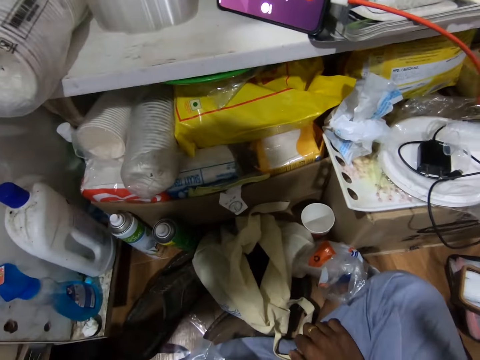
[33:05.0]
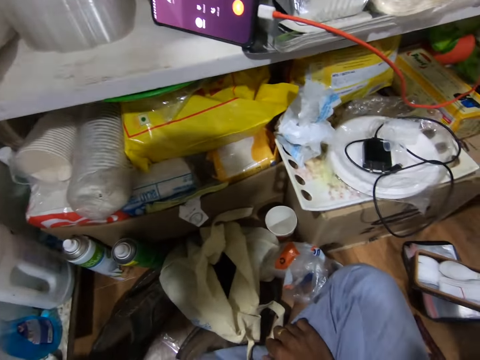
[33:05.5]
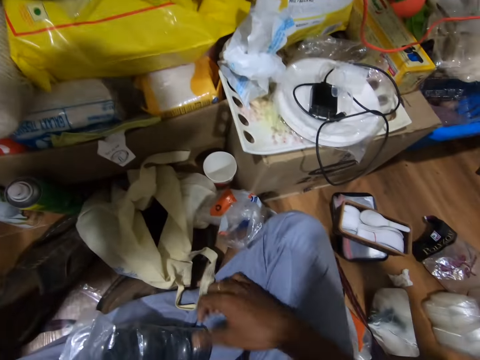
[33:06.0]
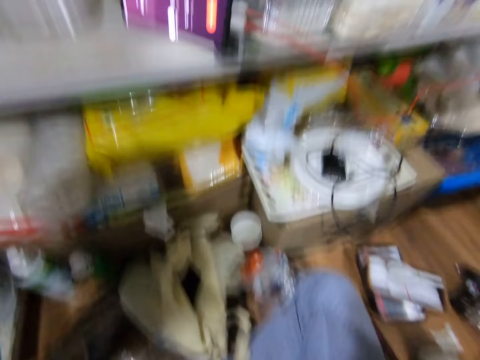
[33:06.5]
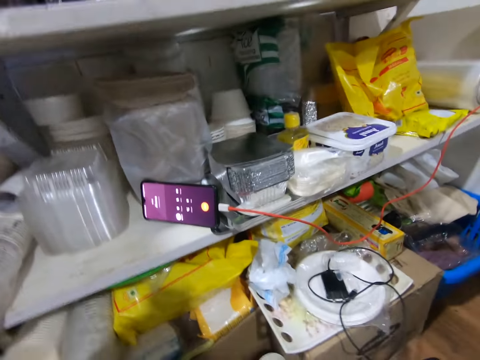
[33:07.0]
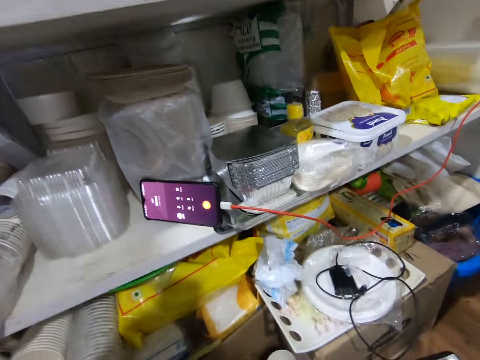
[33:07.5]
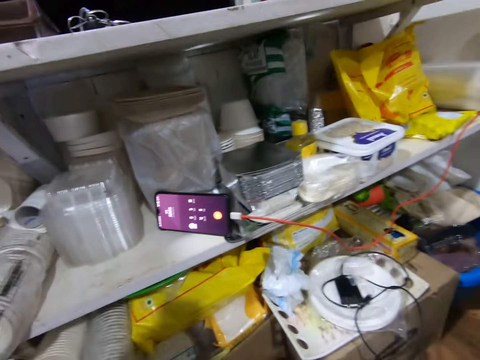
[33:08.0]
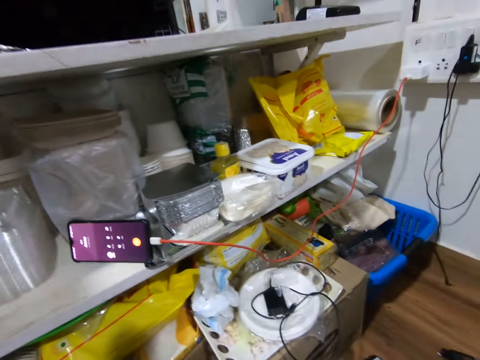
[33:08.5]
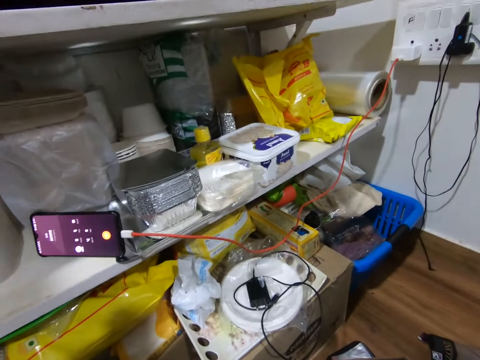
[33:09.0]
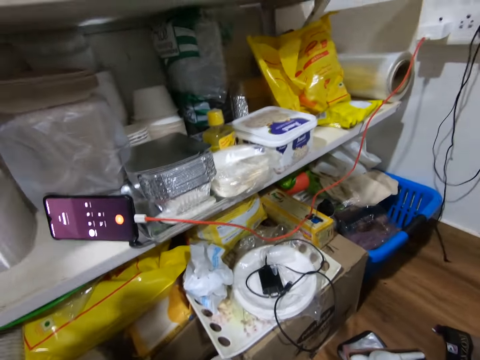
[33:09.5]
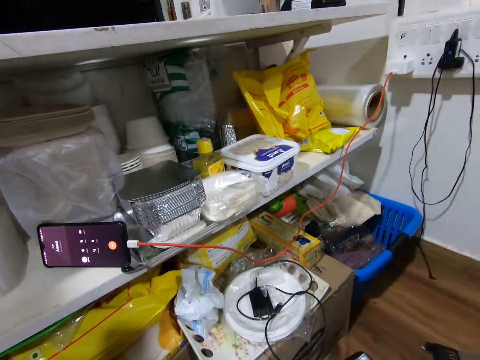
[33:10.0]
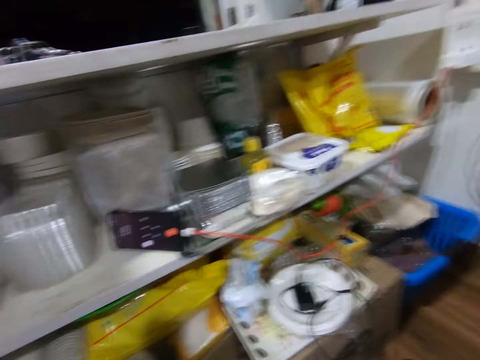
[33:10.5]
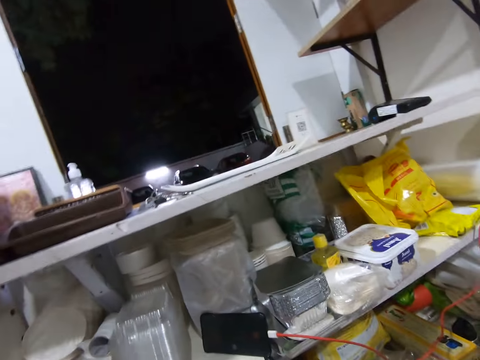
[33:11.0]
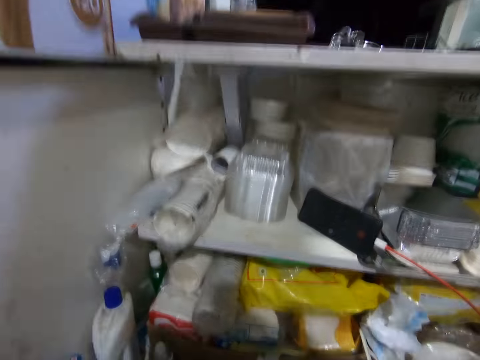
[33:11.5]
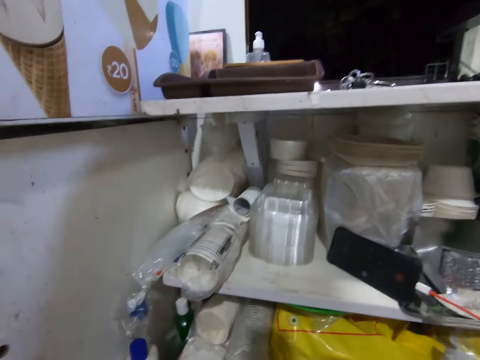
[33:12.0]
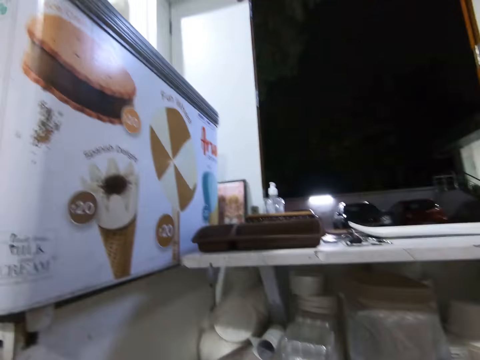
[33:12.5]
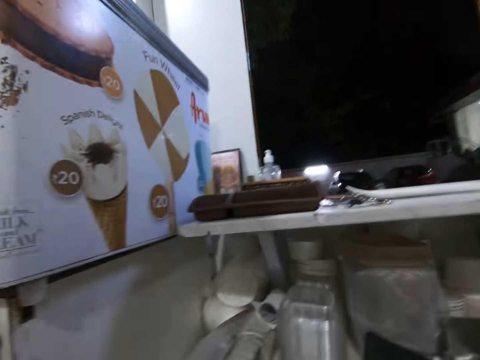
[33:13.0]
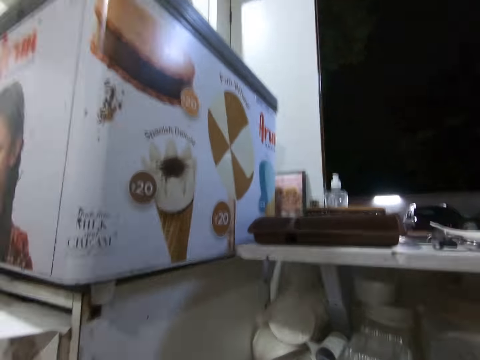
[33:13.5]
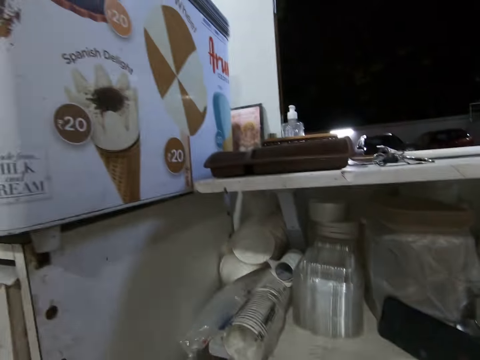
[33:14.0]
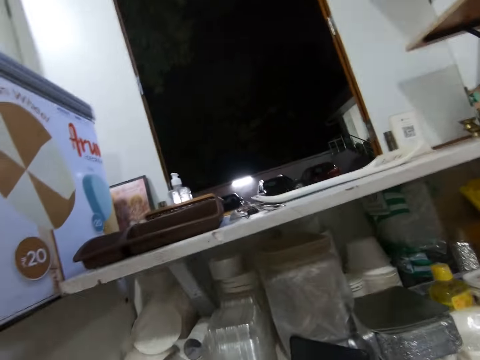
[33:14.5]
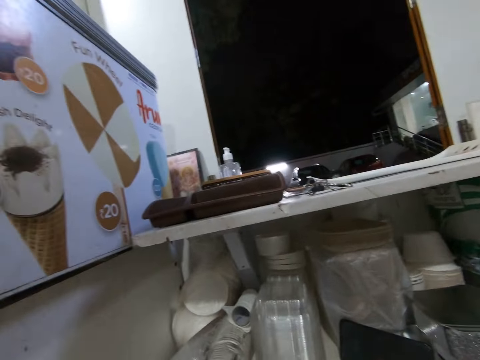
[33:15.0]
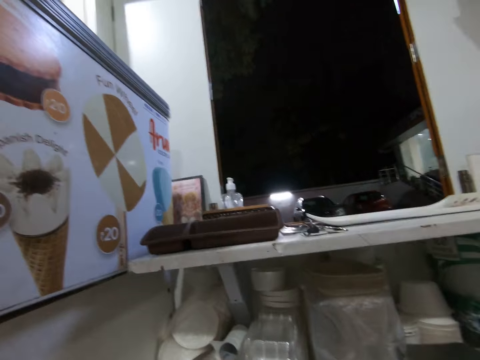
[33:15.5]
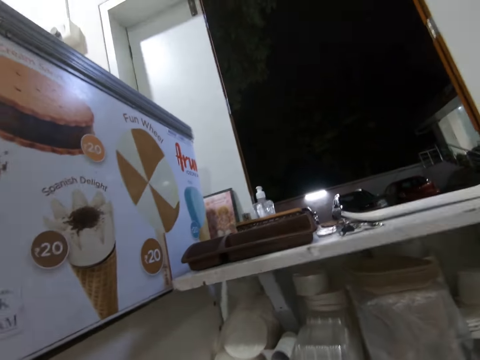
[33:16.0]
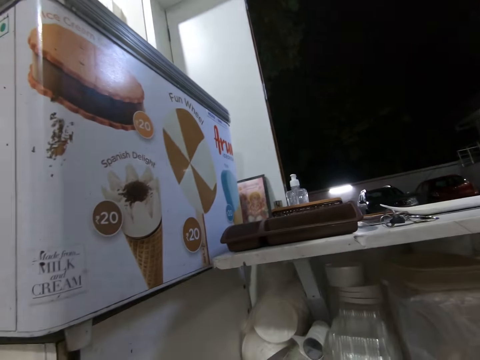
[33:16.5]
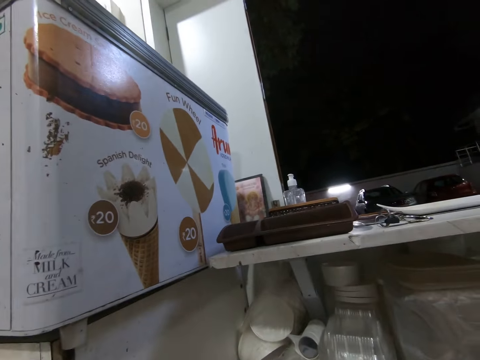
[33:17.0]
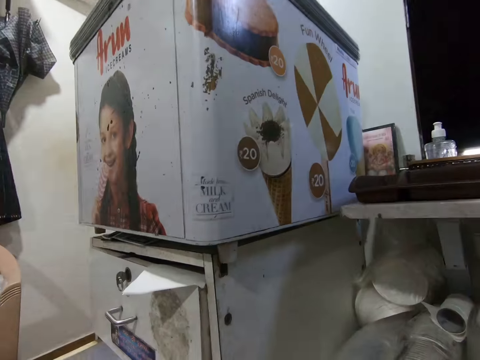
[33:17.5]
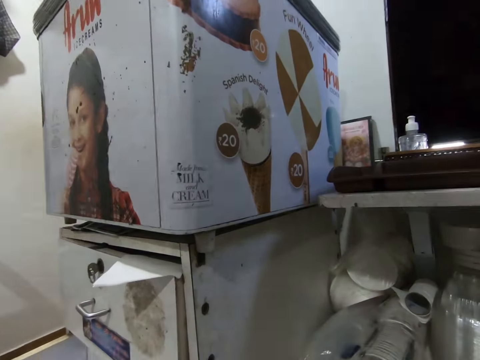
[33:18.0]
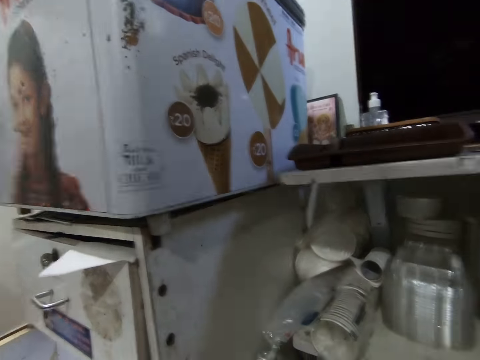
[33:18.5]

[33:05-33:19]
The camera wearer wipes his pants. He talks on the phone.

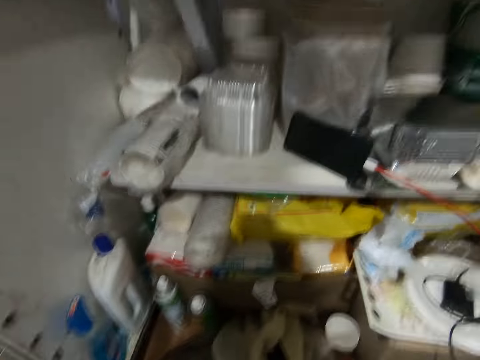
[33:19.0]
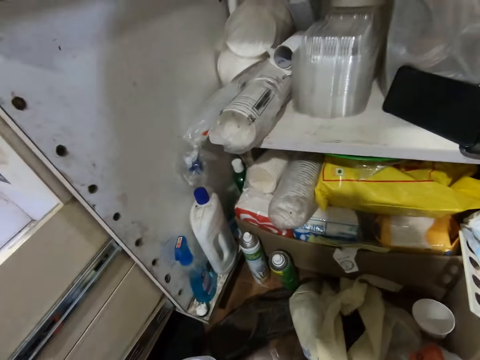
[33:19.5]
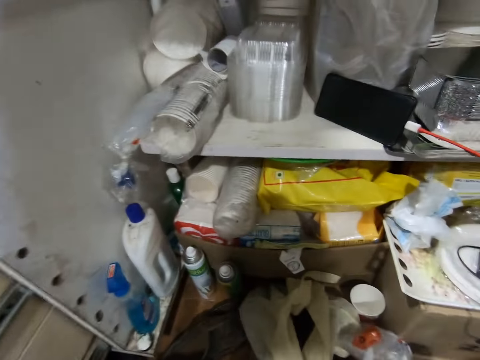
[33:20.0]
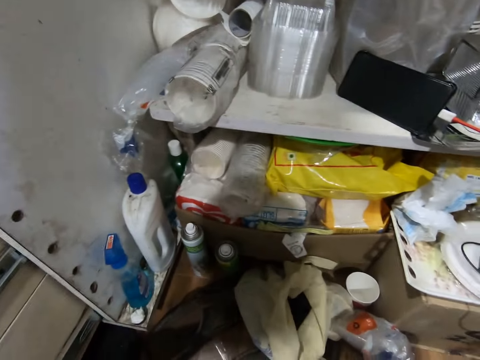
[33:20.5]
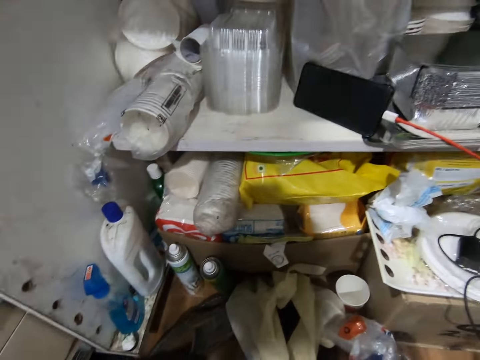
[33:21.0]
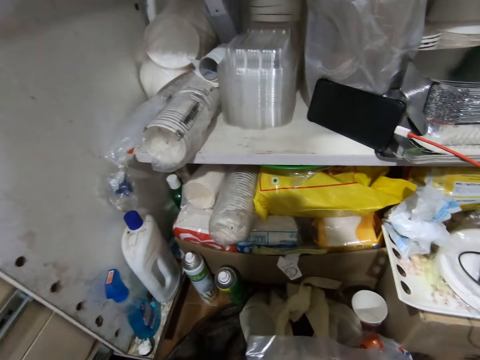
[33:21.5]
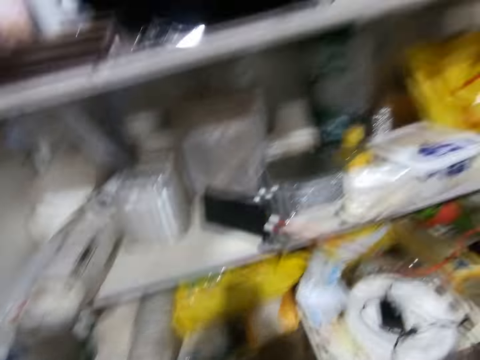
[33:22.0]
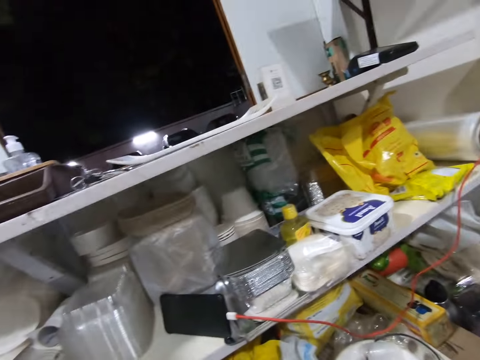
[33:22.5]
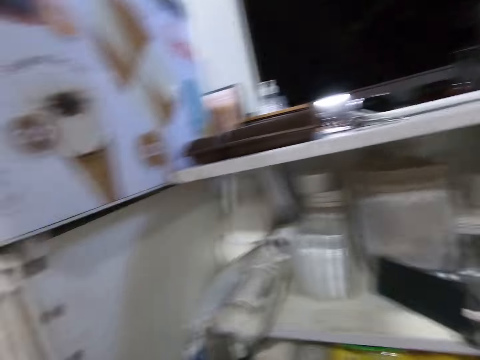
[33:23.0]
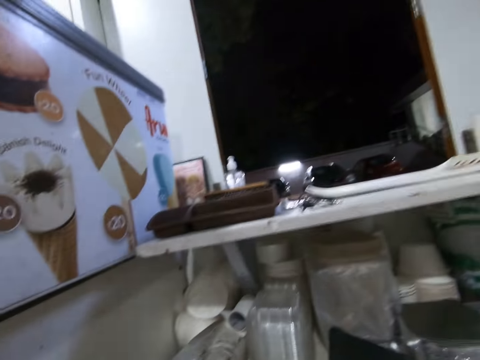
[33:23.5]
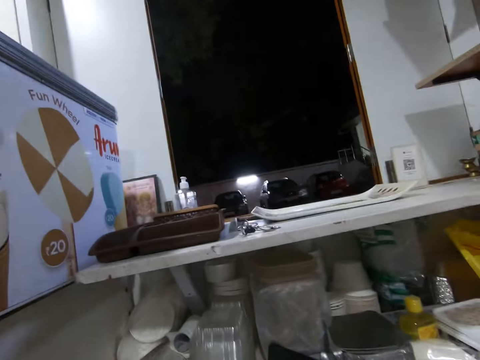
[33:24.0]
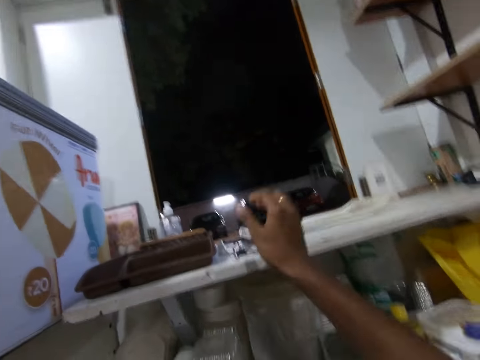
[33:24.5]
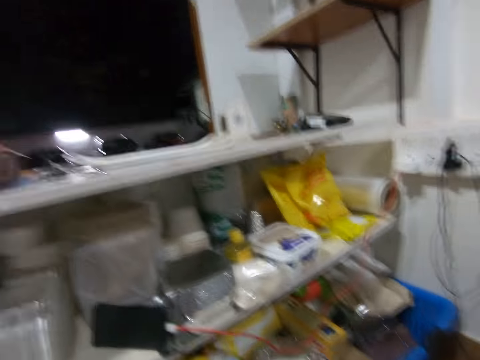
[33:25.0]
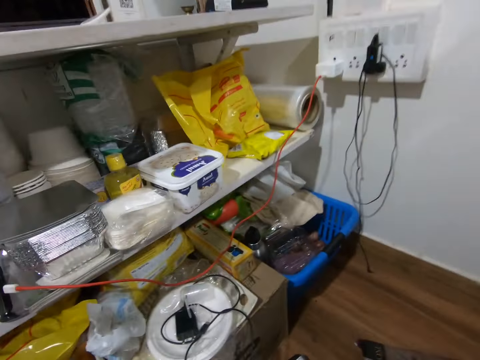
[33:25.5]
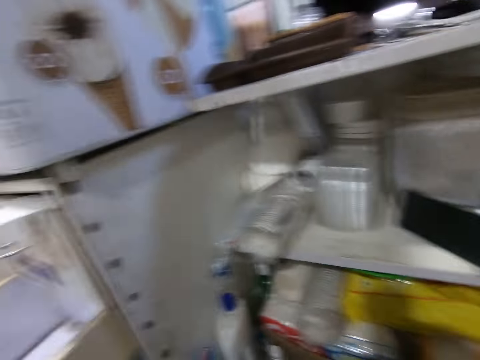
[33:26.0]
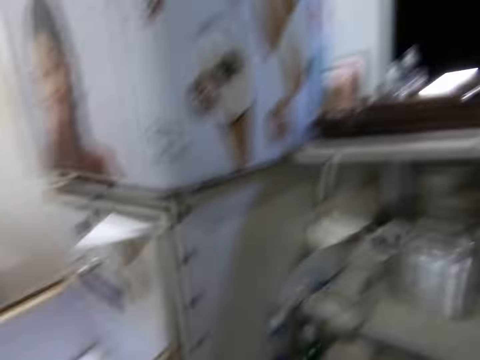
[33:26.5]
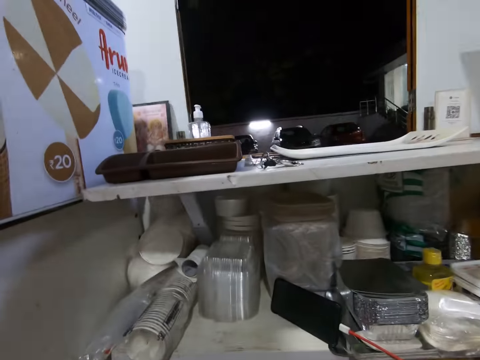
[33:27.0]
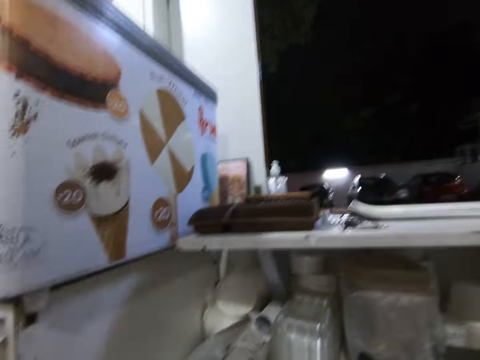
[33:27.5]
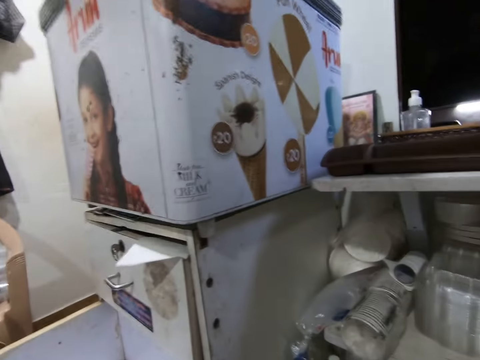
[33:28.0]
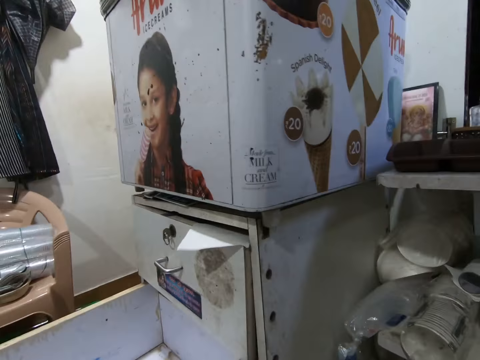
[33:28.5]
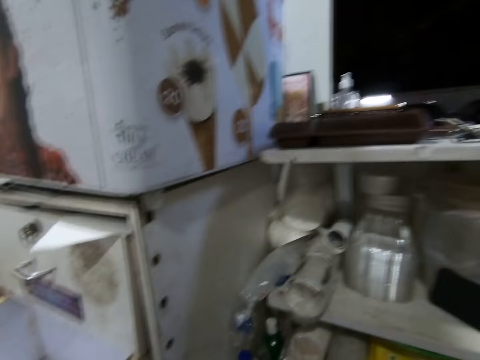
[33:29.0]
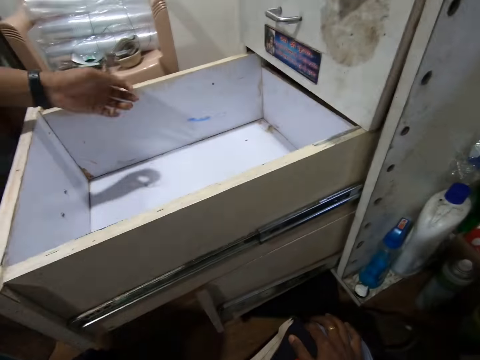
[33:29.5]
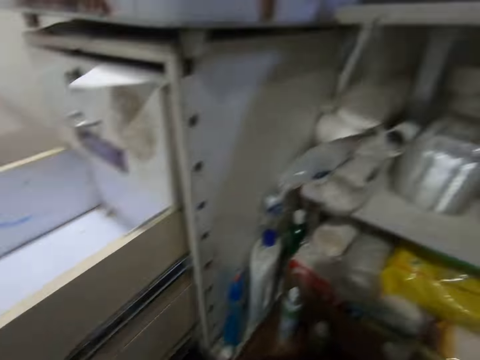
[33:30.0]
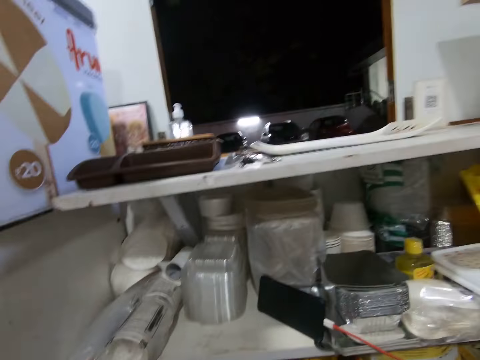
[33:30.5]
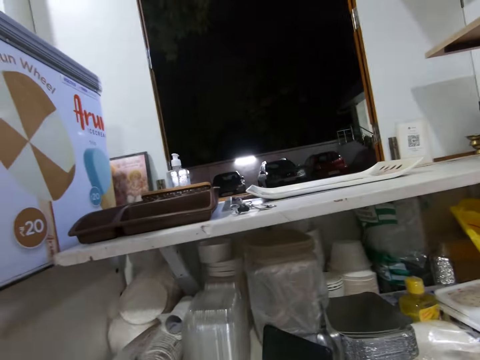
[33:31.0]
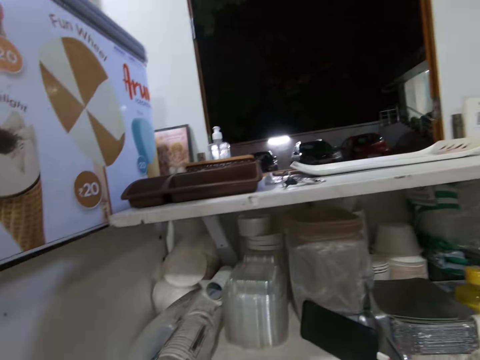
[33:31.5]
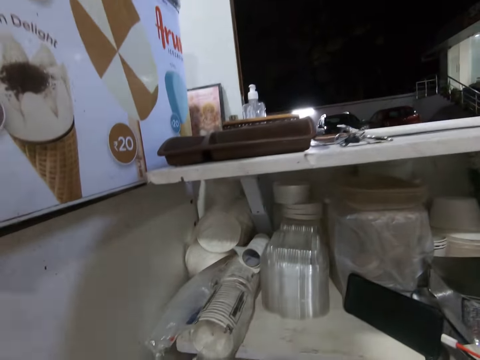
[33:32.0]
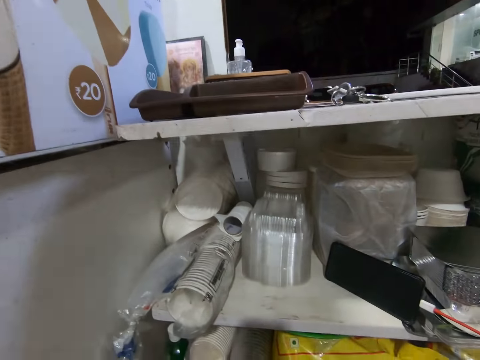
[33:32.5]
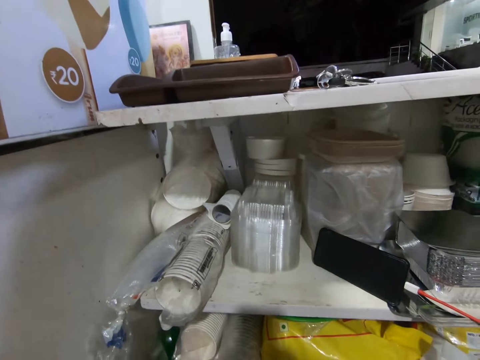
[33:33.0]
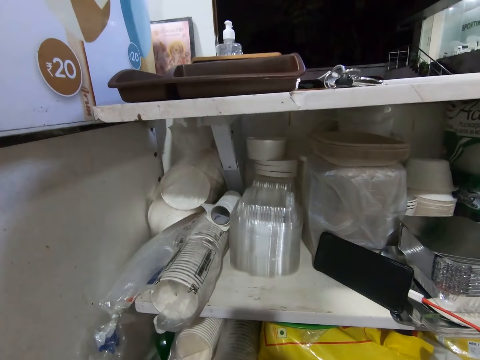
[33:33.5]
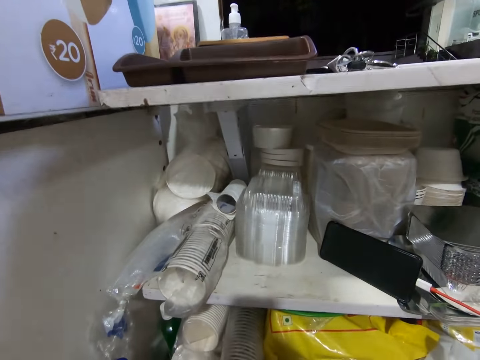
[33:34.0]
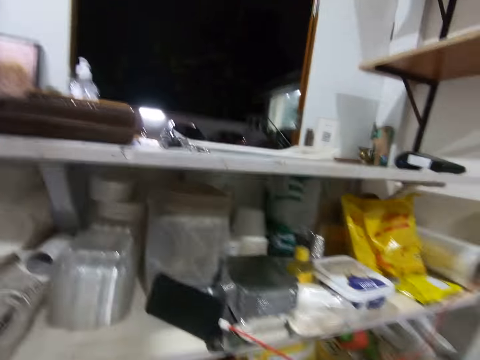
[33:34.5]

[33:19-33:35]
The camera wearer touches the zipper bags. He raises his right hand towards the shelf. He drops his hands. He looks around the room.
